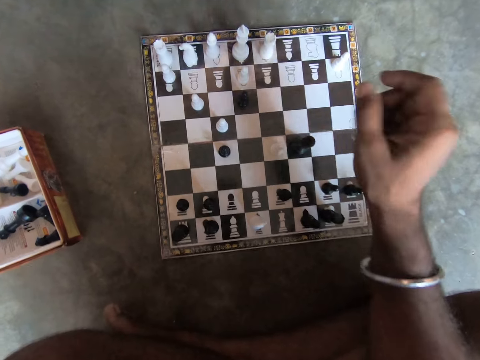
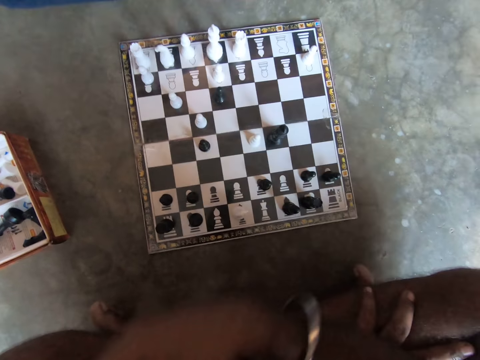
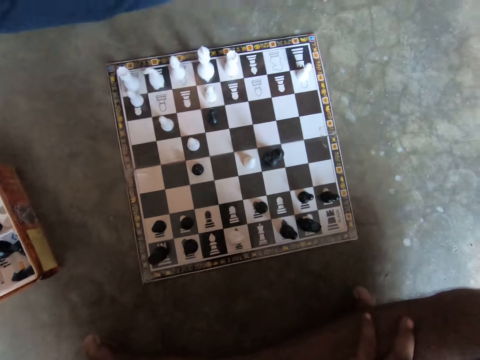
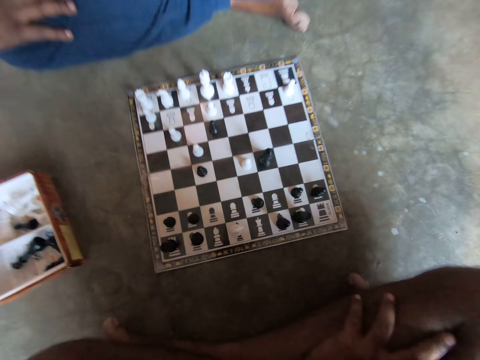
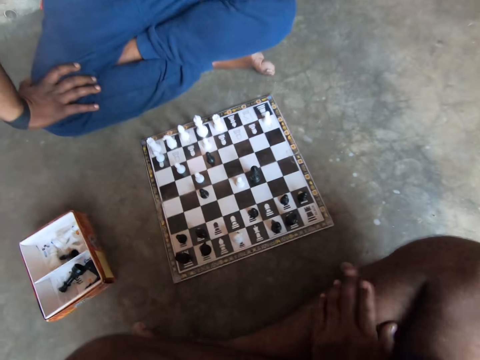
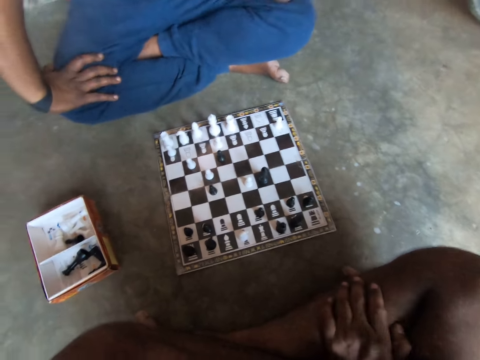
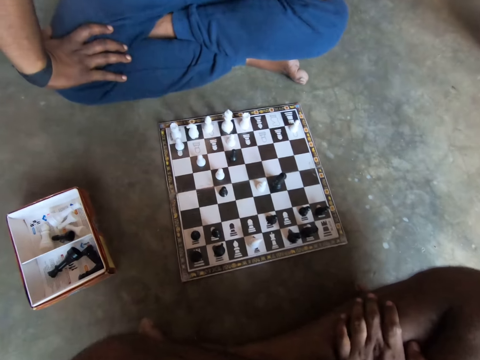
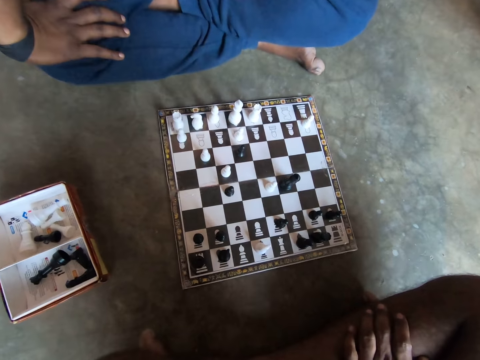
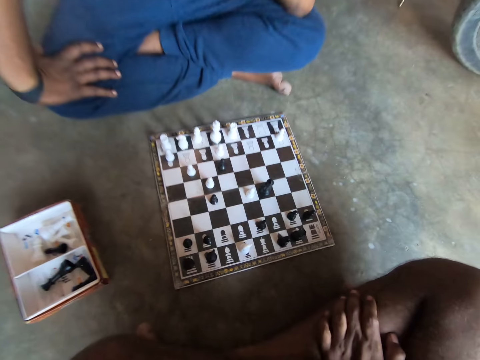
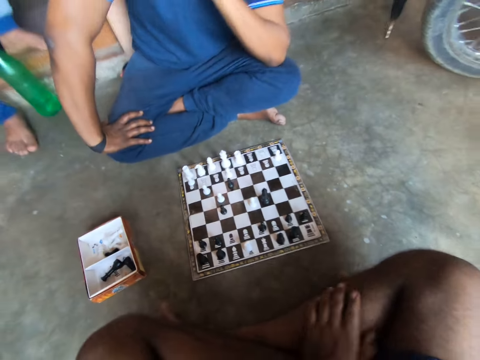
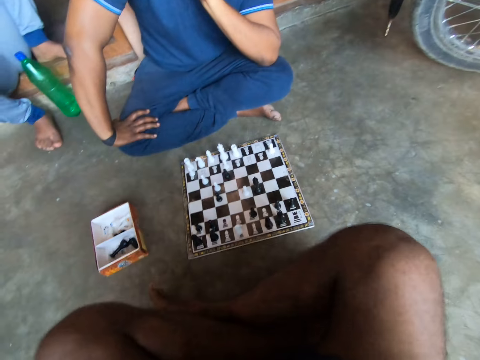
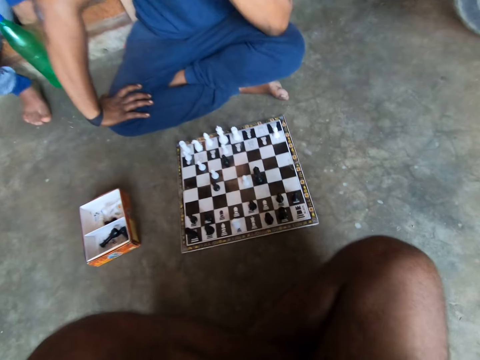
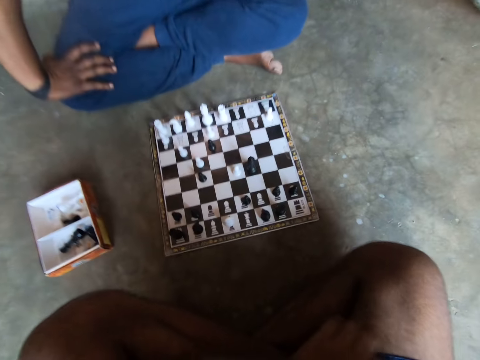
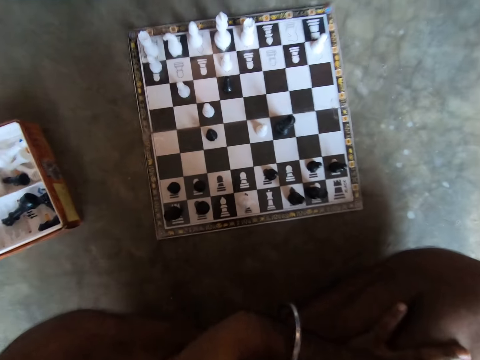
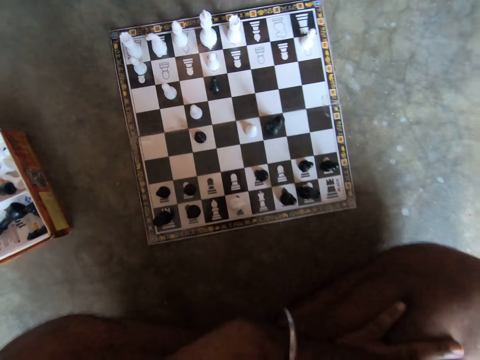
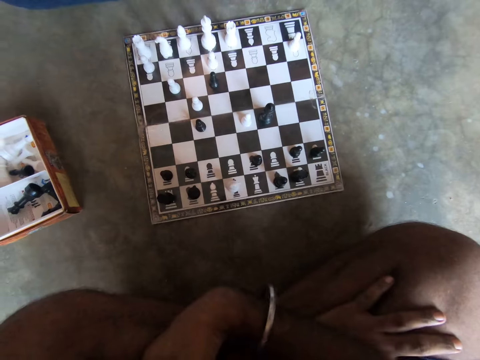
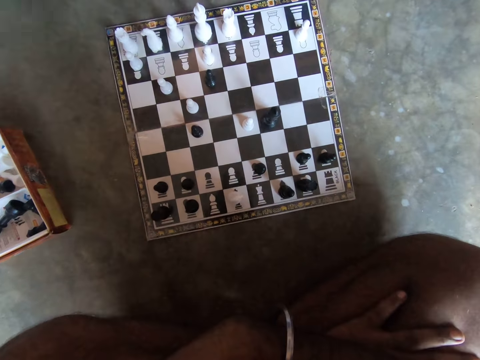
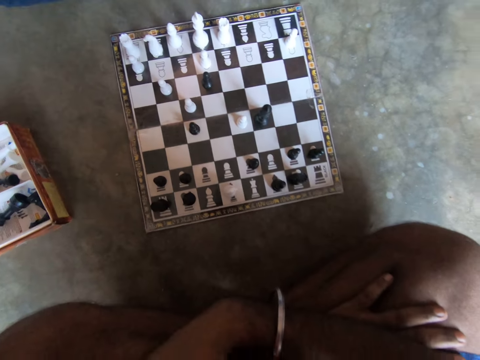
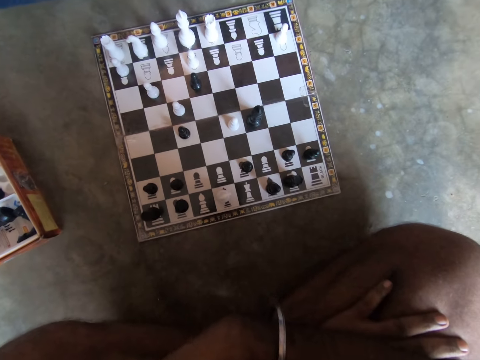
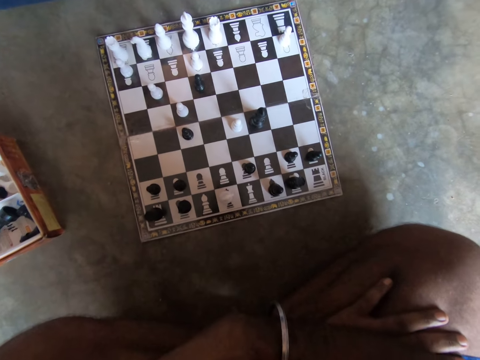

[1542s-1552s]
The camera wearer touches his nose with his right hand. He looks at the chessboard with a man. He adjusts his sitting position.

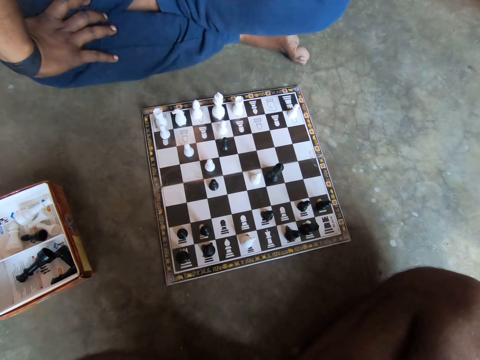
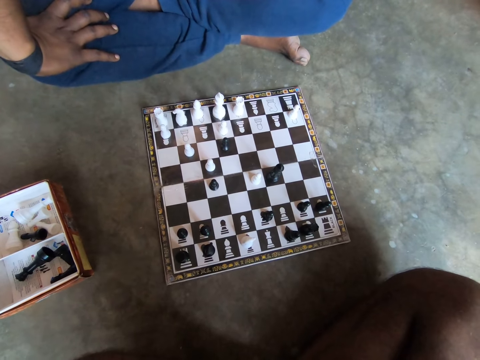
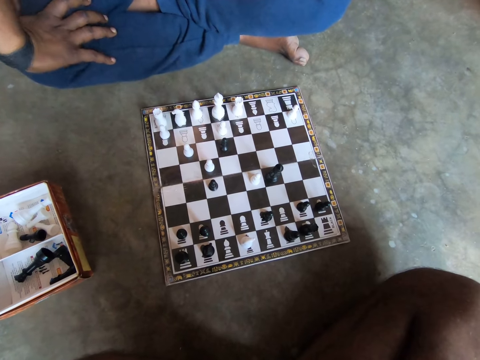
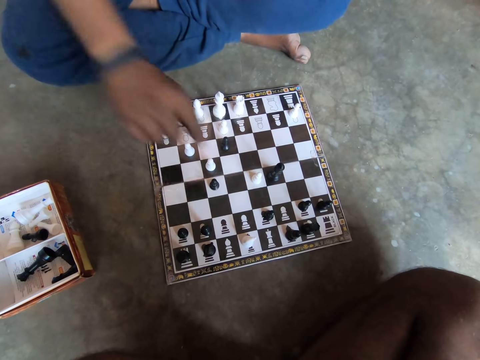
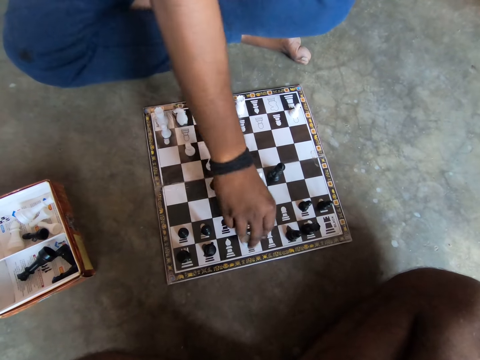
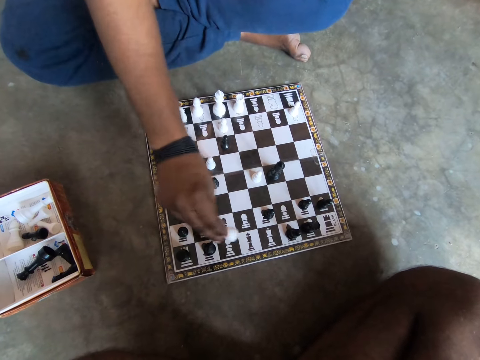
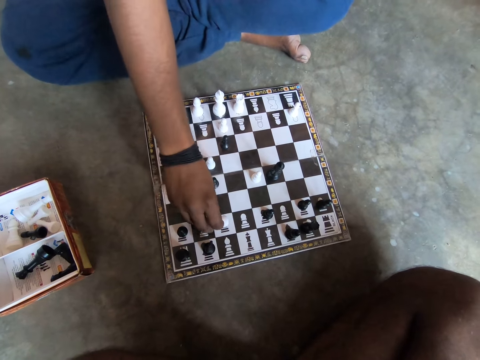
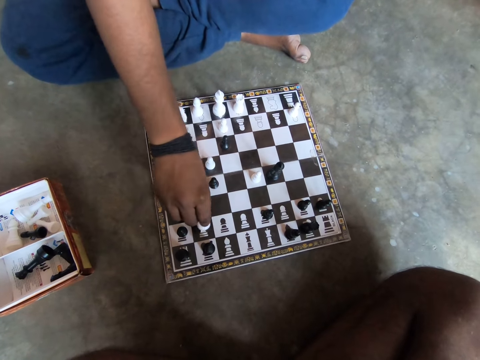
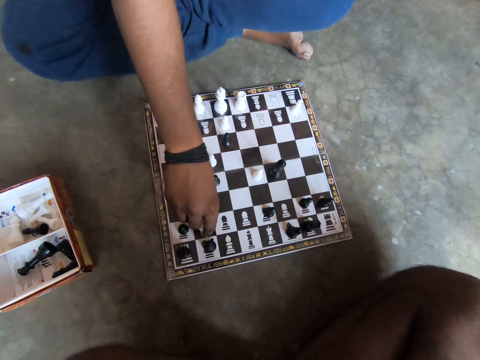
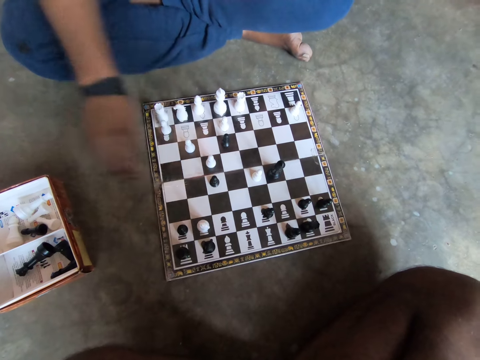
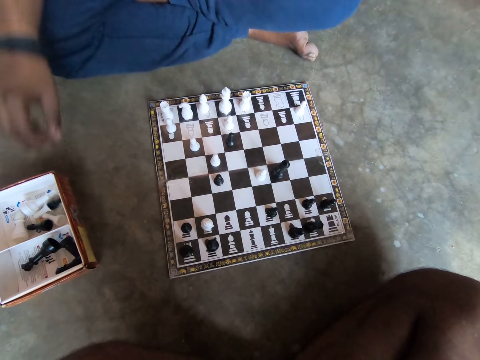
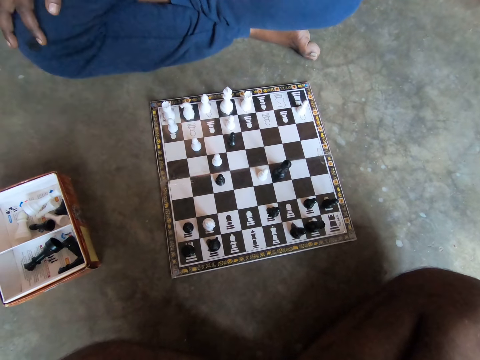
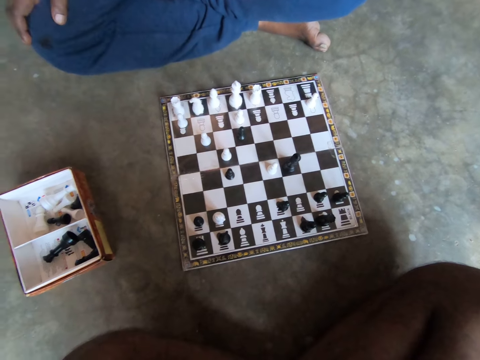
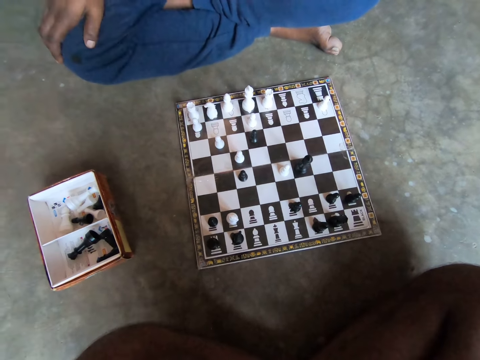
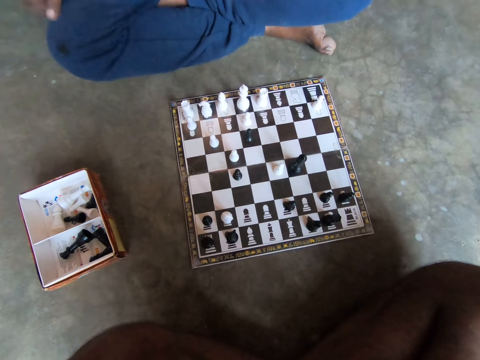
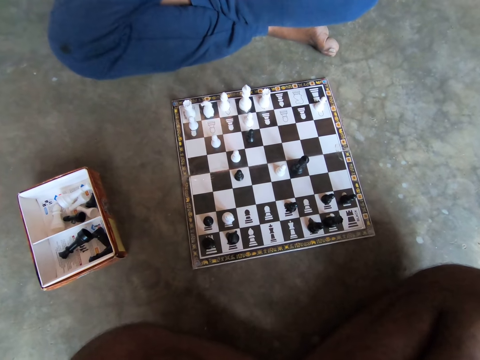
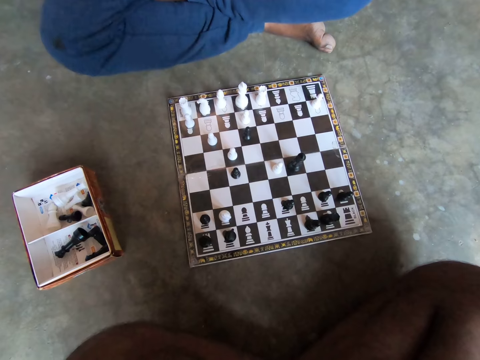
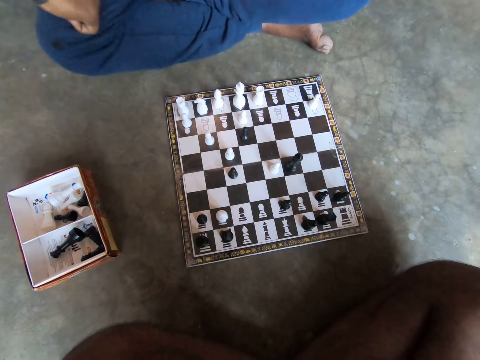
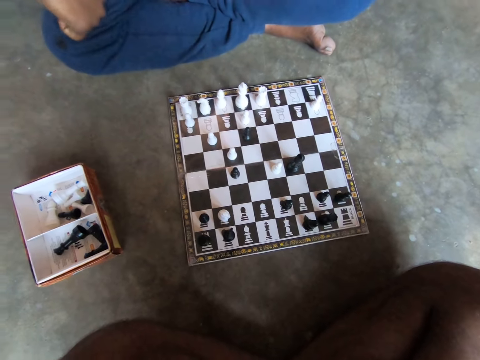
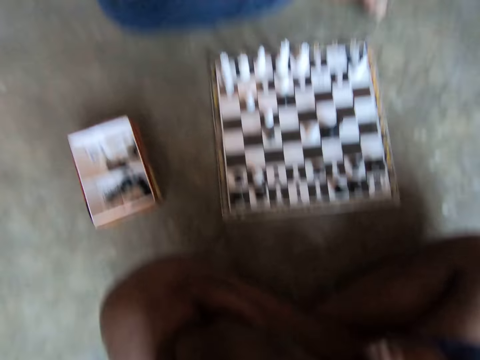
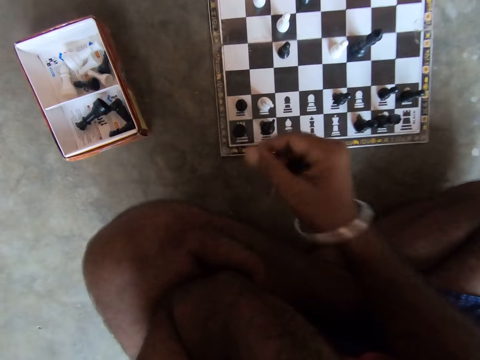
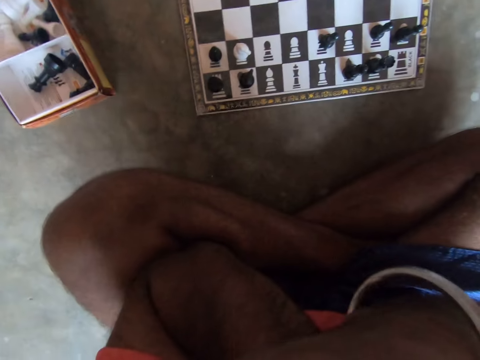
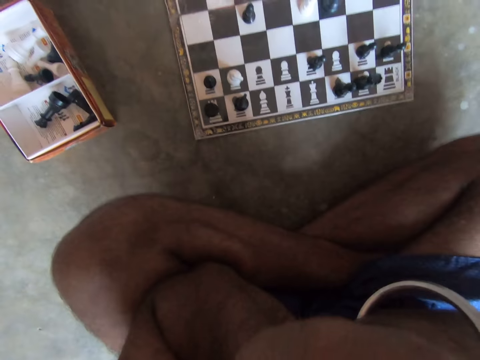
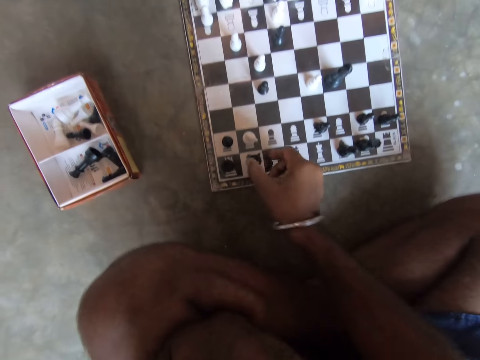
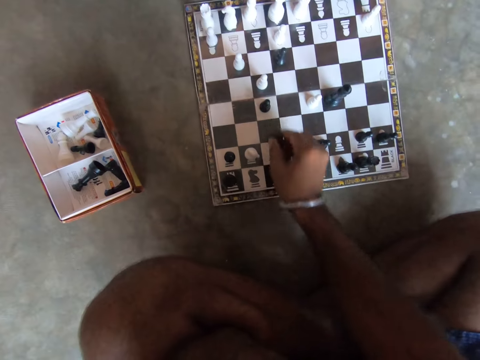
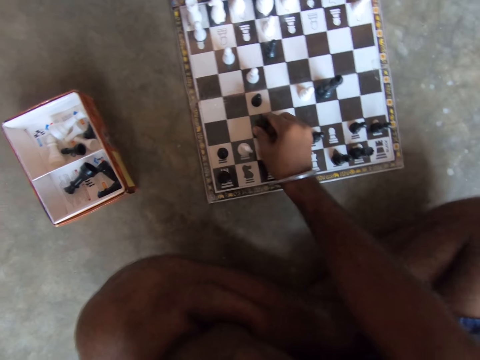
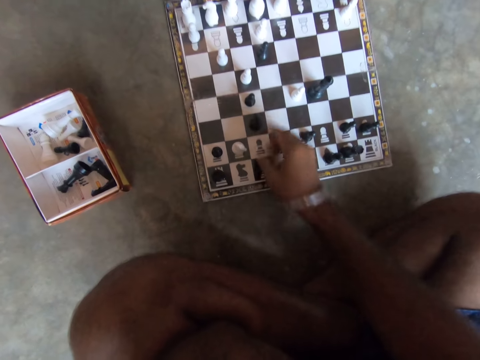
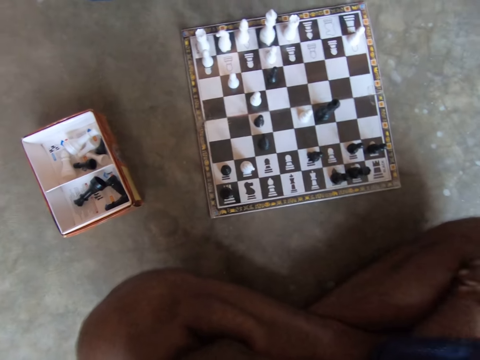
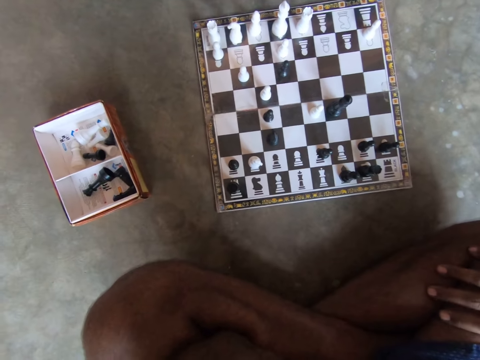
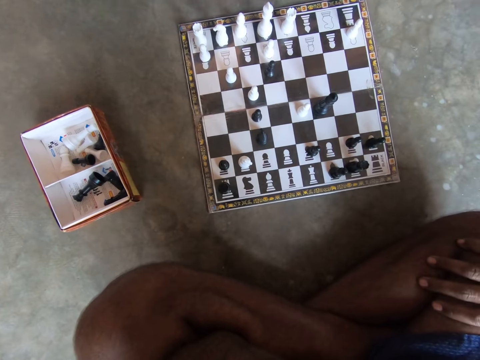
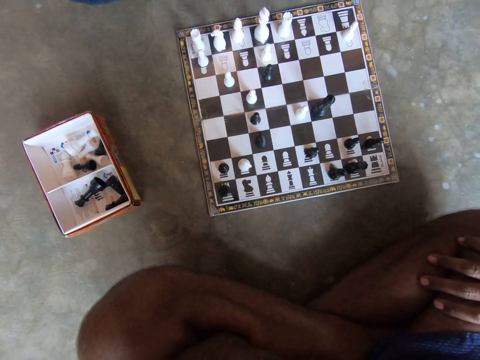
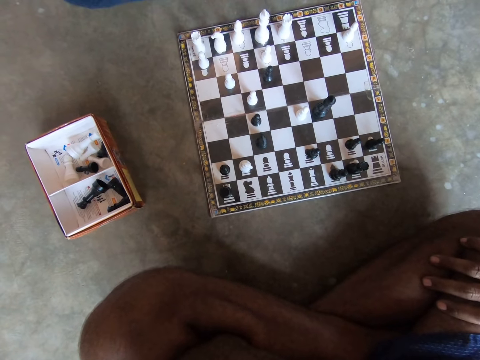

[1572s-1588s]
A man plays a chess piece on the chessboard with his right hand. He picks up the chess piece. He drops the chess piece in his right hand into the small container. The camera wearer touches something. He plays a chess piece on the chessboard with his right hand. He places his right hand on his lap.
